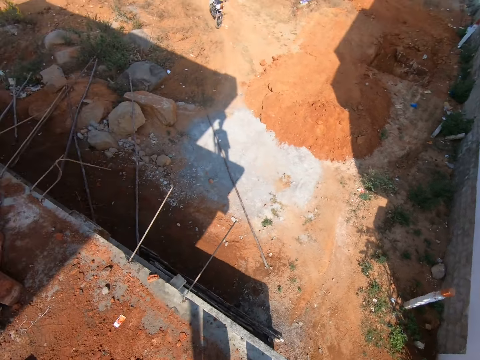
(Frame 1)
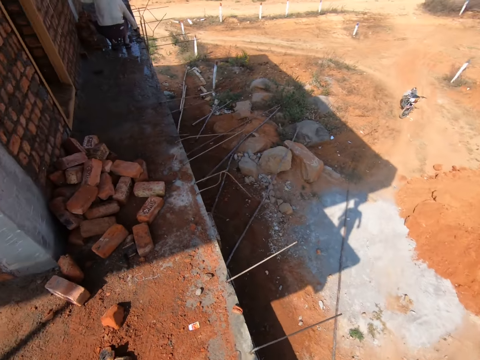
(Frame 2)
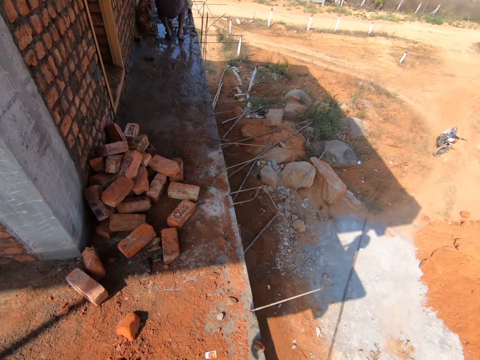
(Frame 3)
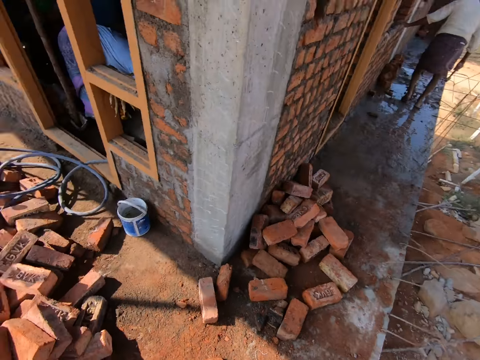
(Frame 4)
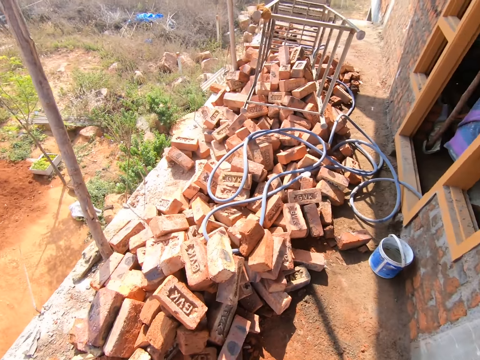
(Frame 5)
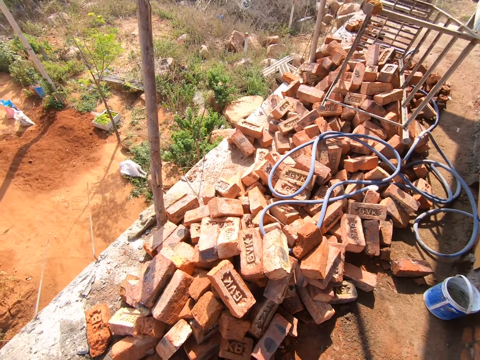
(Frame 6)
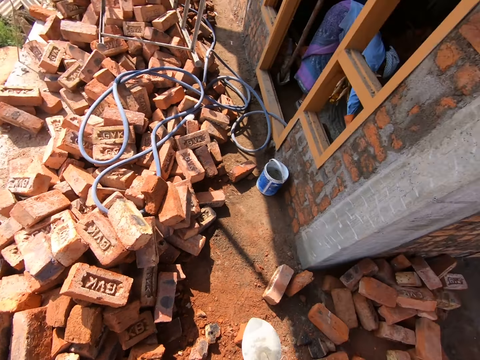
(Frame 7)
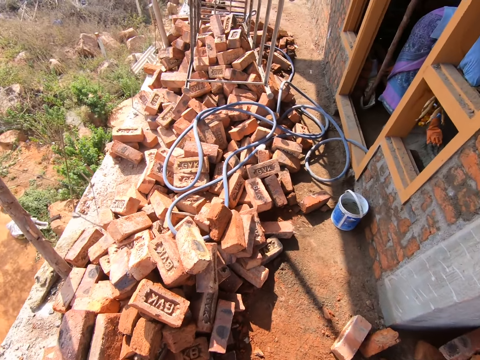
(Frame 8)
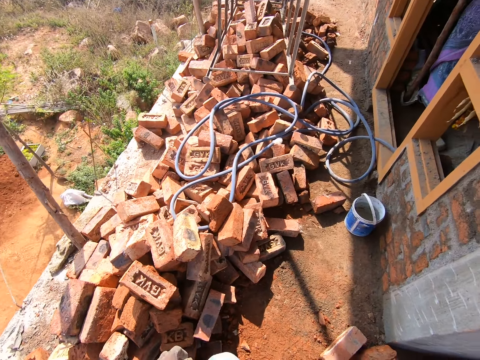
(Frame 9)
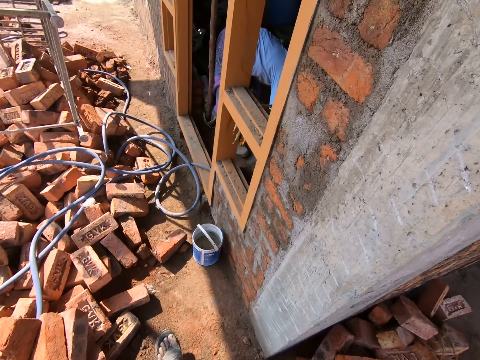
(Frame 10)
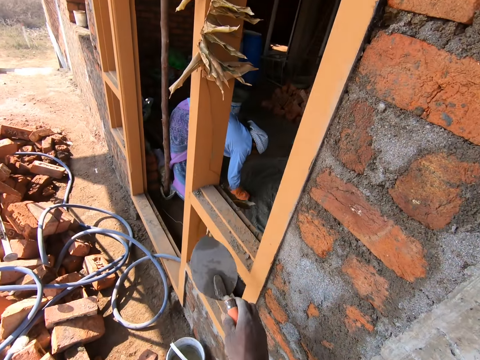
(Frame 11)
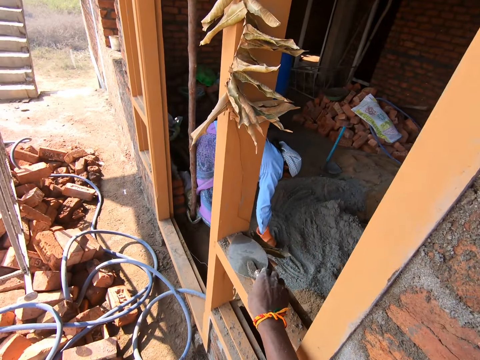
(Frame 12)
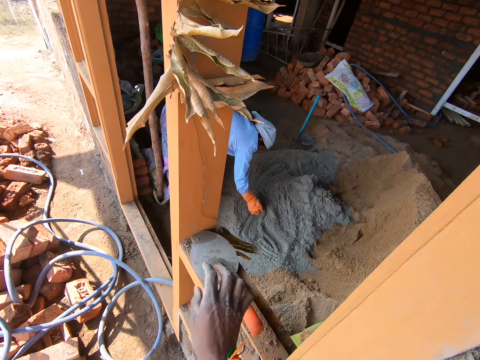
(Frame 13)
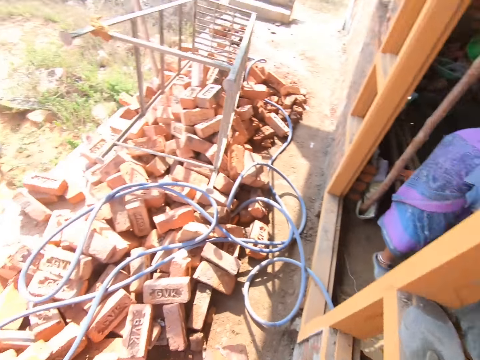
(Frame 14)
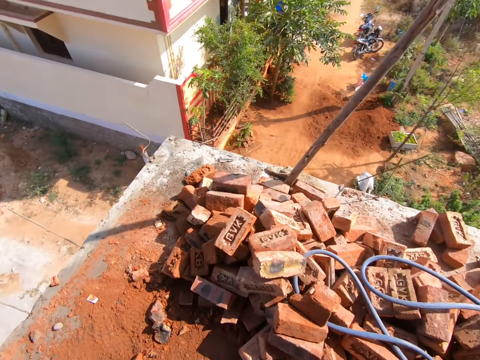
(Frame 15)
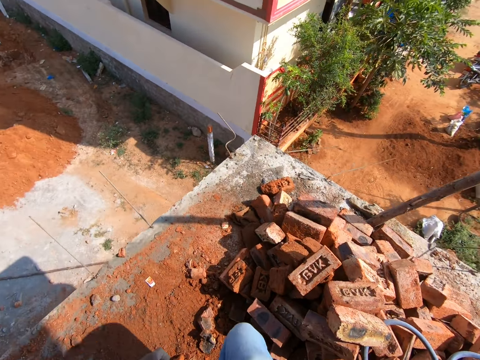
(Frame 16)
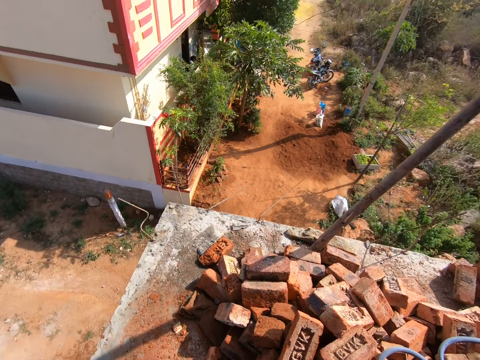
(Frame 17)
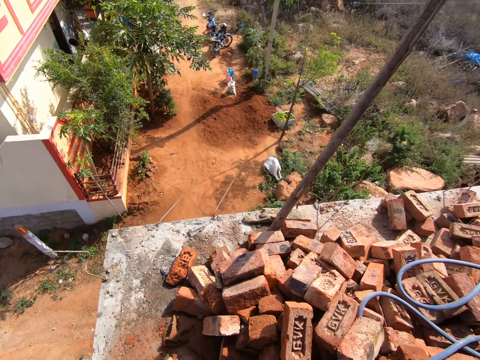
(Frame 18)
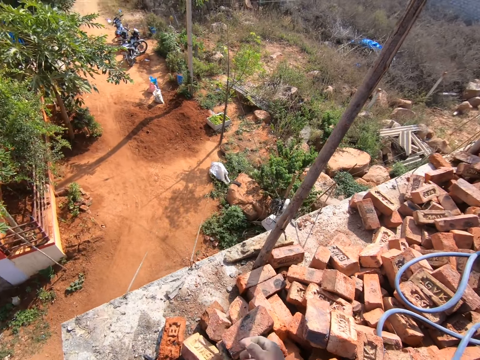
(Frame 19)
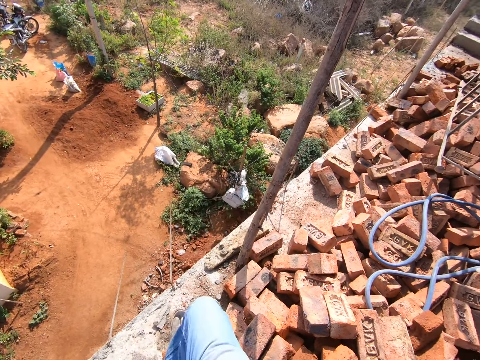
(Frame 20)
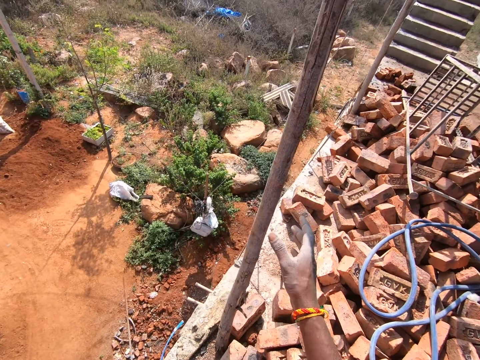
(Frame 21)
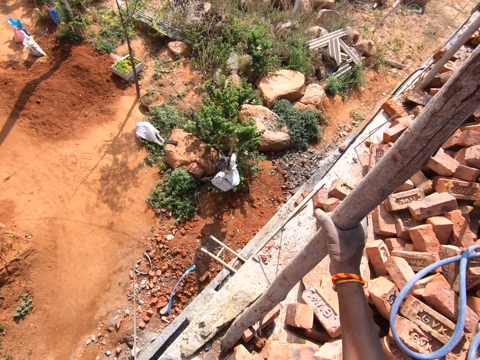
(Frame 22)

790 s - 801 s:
The camera wearer looks around the construction house. They place the trowel on the window frame. A person mixes concrete. The camera wearer walks around the construction house. They pull a piece of wood.

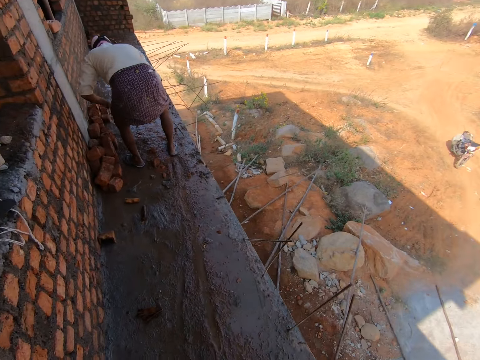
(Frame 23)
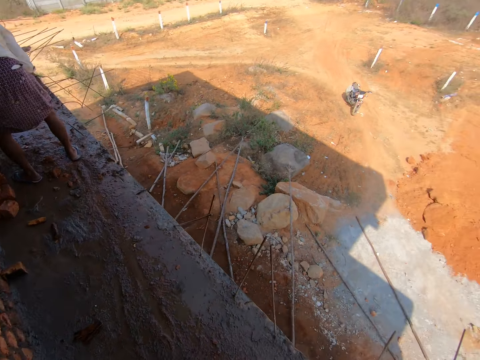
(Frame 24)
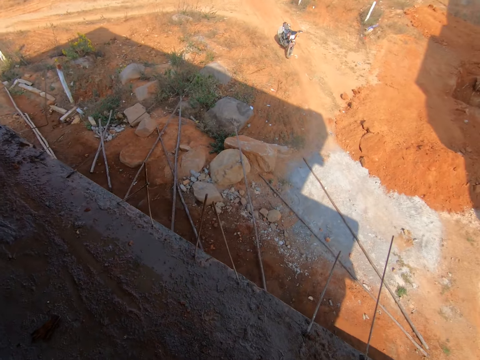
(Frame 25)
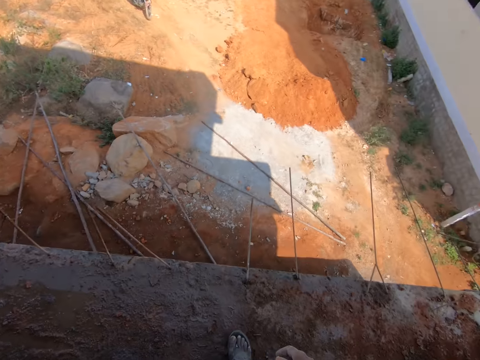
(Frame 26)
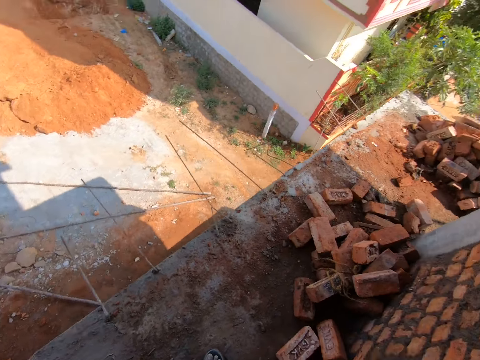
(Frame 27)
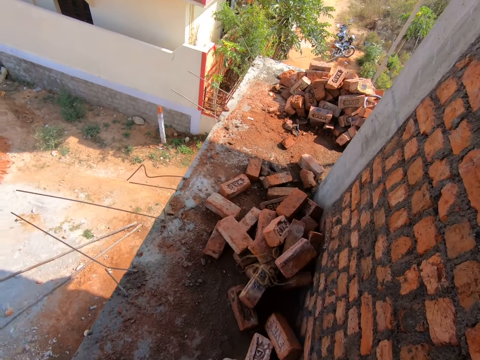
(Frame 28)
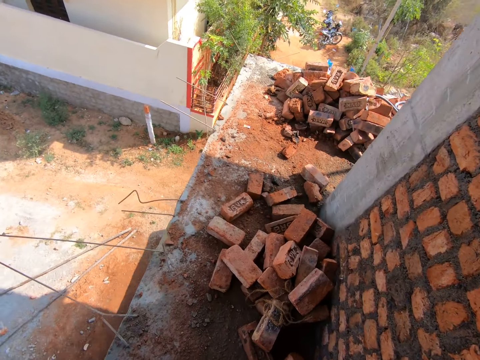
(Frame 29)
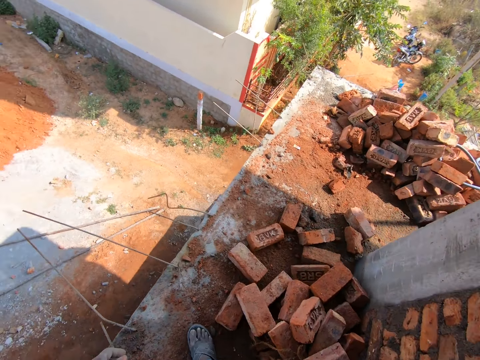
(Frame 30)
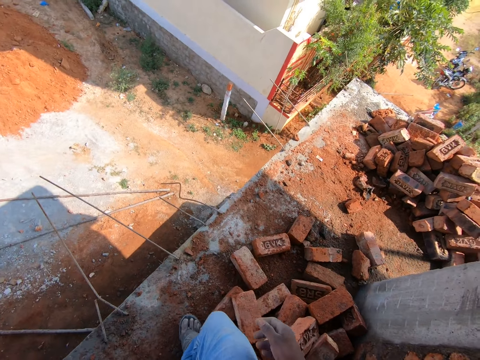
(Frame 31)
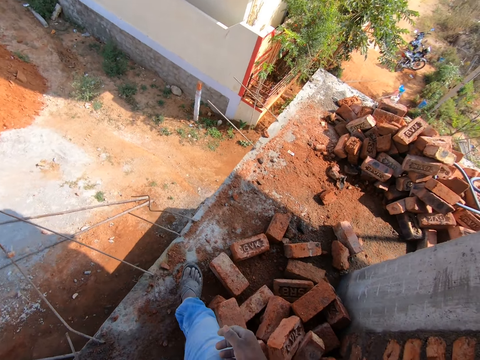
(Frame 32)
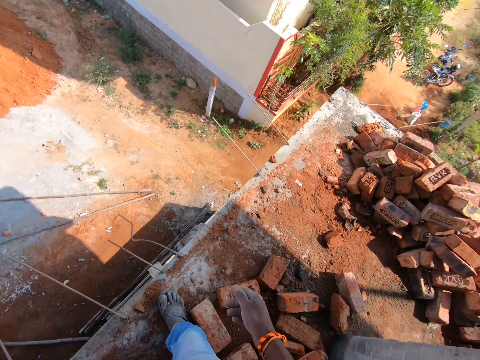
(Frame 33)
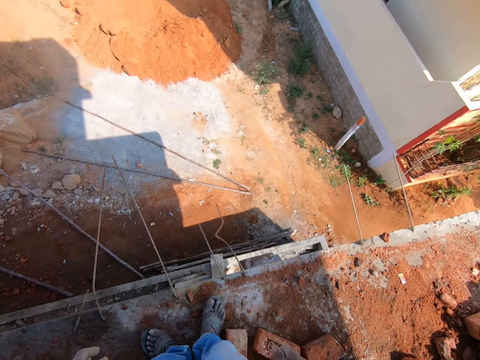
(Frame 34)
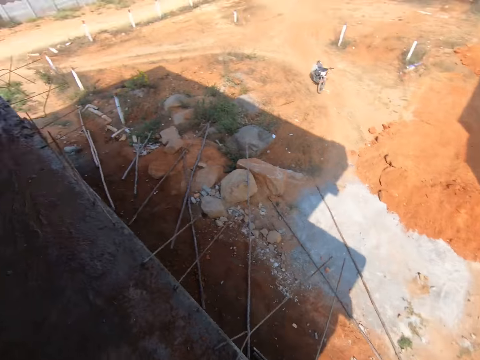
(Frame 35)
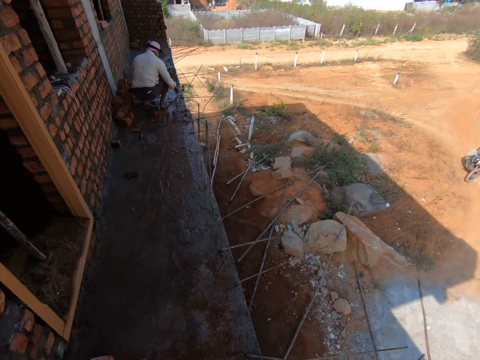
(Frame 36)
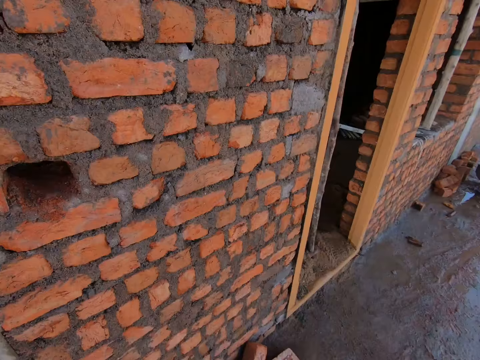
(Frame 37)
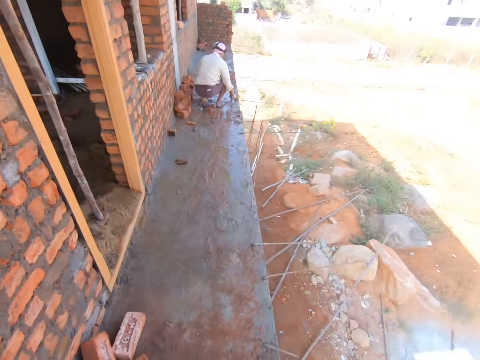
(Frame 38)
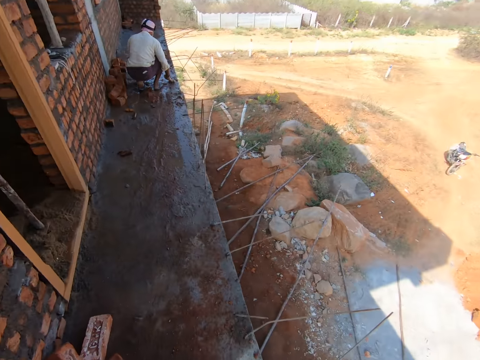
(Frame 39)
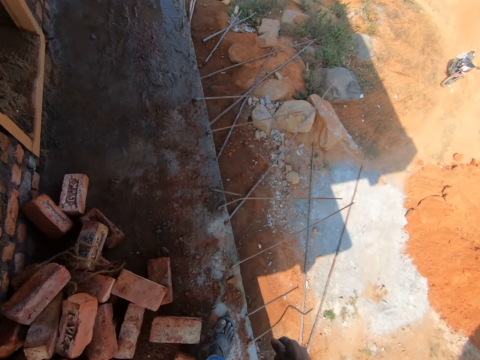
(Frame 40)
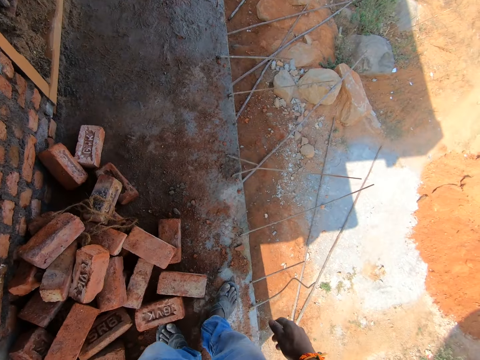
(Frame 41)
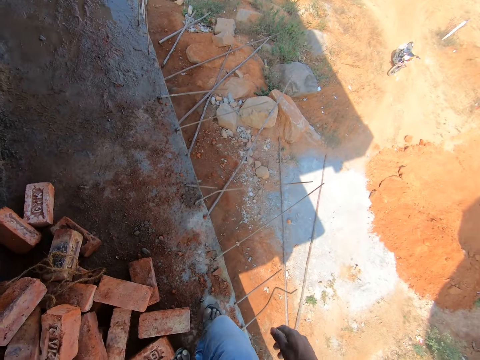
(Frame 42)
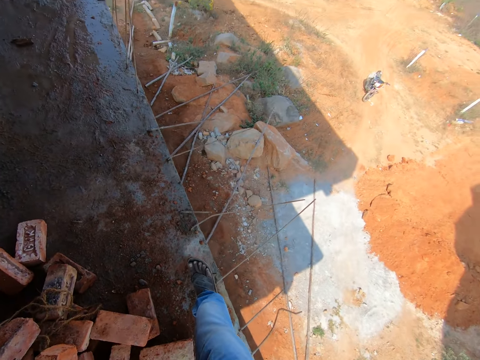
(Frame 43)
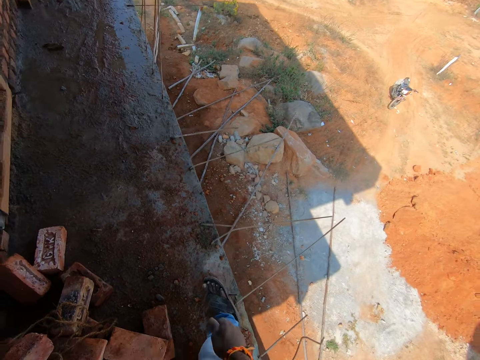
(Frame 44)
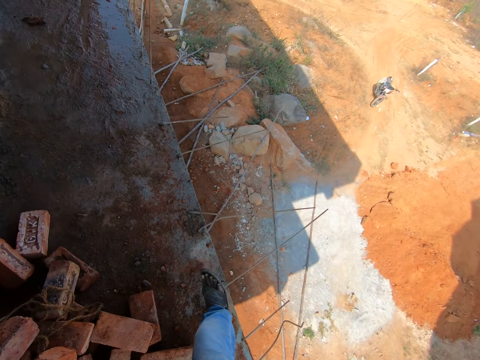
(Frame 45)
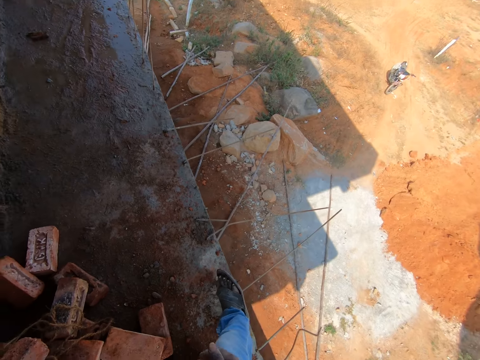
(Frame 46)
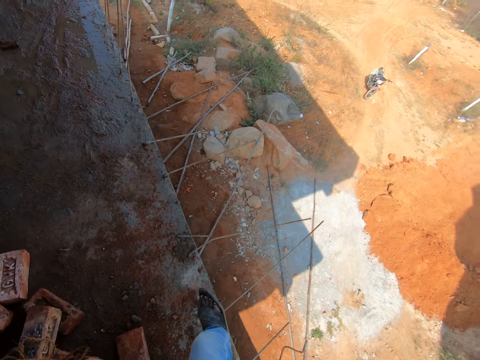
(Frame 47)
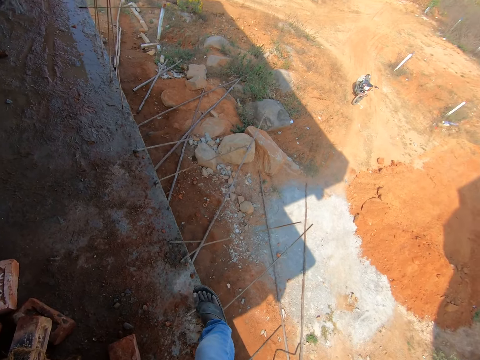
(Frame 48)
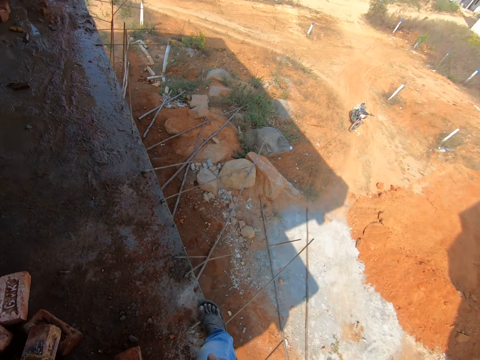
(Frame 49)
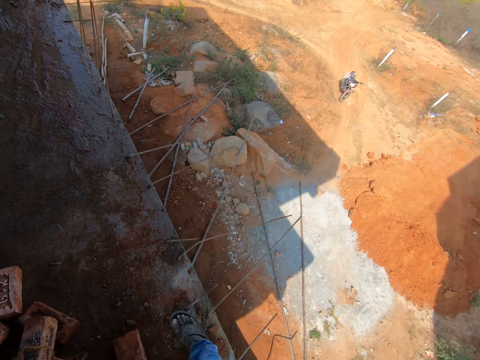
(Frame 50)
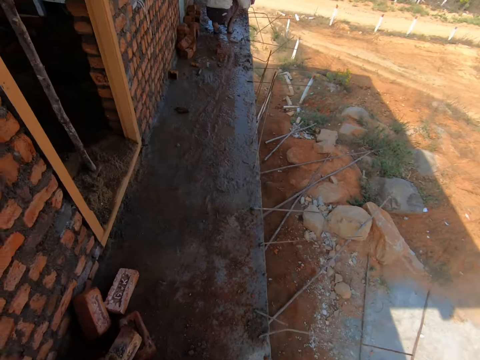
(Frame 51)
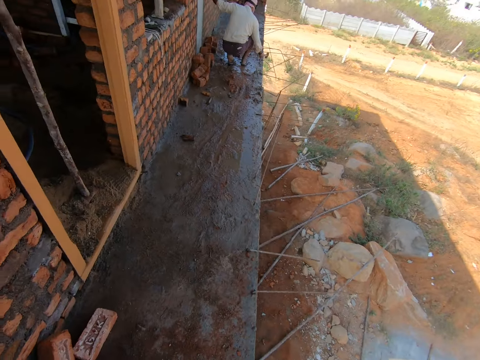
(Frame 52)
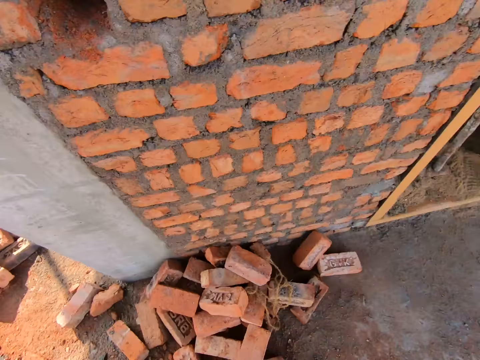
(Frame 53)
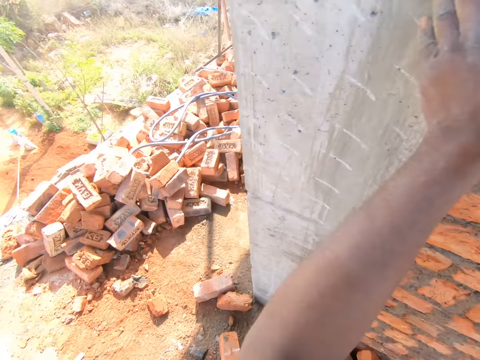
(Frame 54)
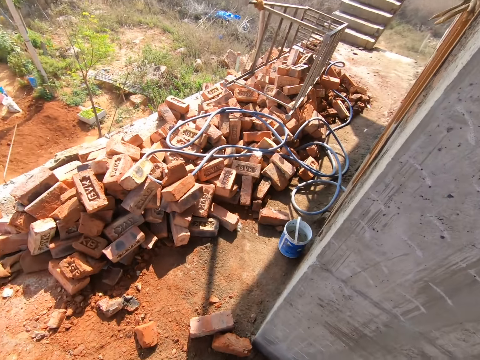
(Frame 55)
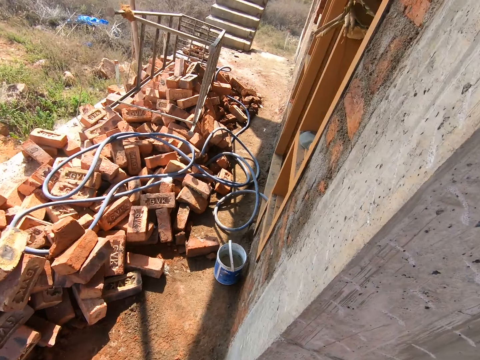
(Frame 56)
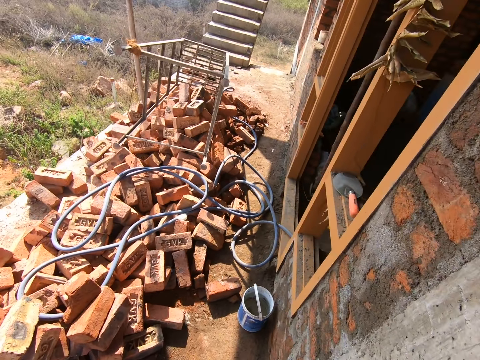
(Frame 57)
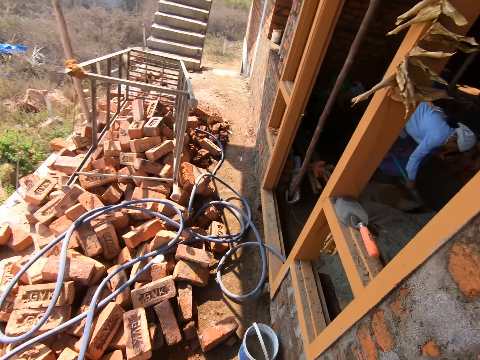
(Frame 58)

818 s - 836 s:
The camera wearer looks around and walks around. A person breaks bricks. The camera wearer looks around. He moves a brick with his leg. He bends a metal rod with his leg. He turns. He walks towards the door opening.
